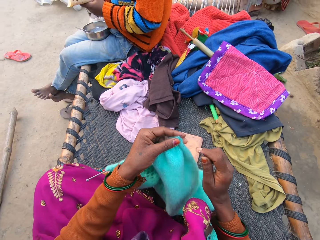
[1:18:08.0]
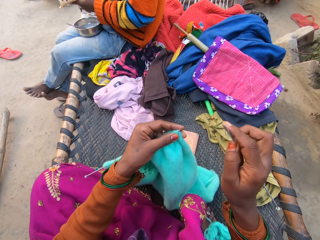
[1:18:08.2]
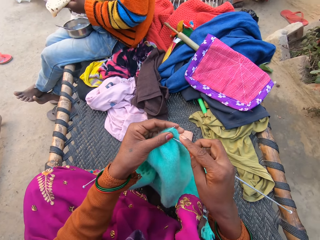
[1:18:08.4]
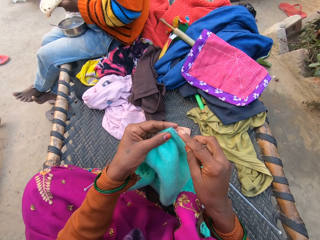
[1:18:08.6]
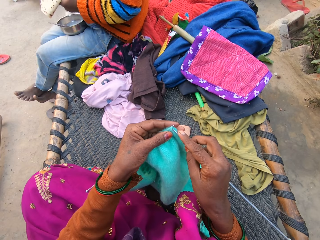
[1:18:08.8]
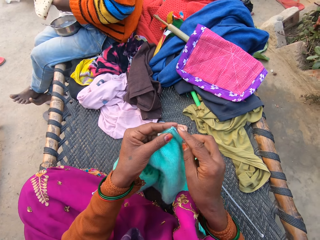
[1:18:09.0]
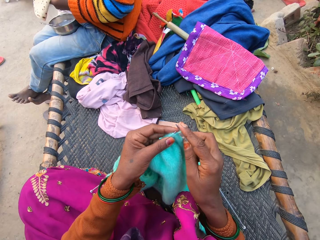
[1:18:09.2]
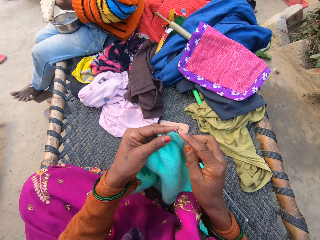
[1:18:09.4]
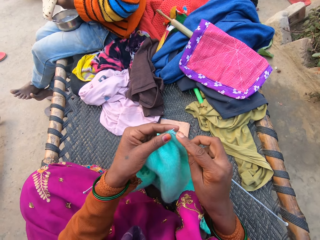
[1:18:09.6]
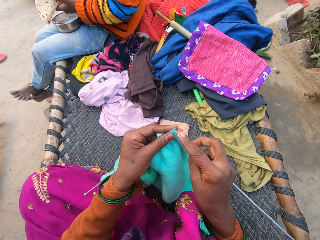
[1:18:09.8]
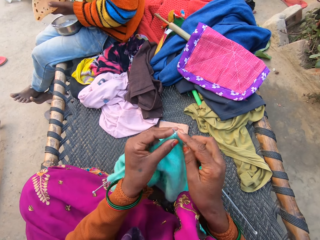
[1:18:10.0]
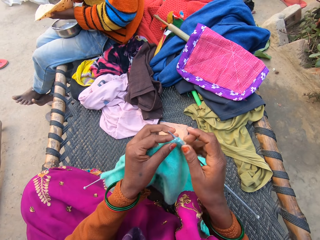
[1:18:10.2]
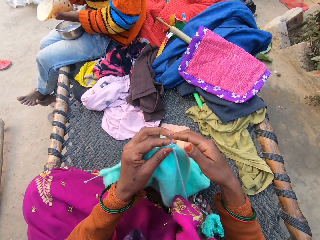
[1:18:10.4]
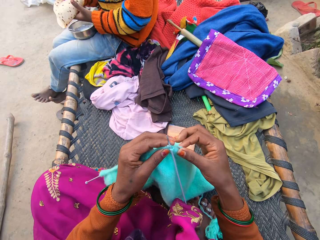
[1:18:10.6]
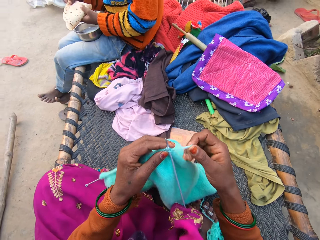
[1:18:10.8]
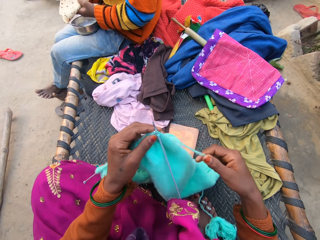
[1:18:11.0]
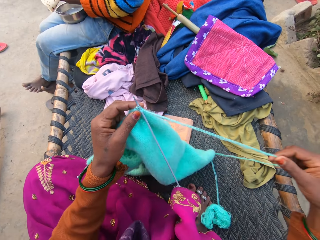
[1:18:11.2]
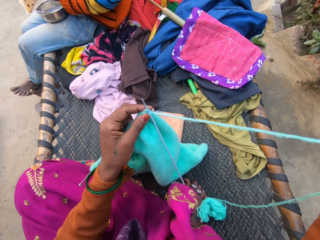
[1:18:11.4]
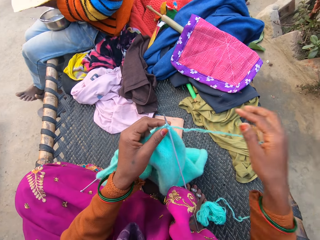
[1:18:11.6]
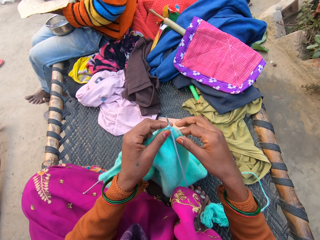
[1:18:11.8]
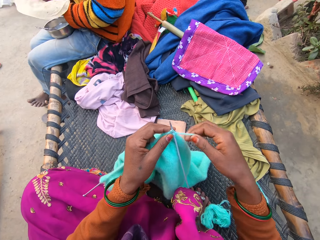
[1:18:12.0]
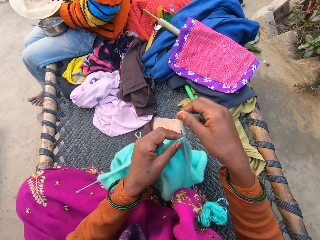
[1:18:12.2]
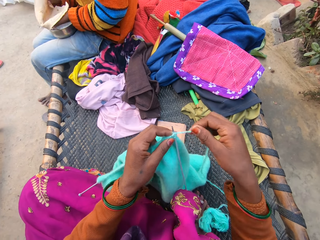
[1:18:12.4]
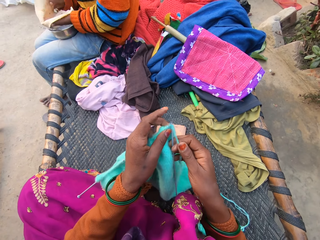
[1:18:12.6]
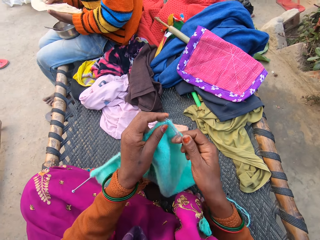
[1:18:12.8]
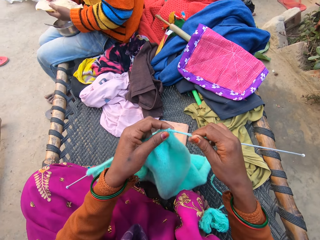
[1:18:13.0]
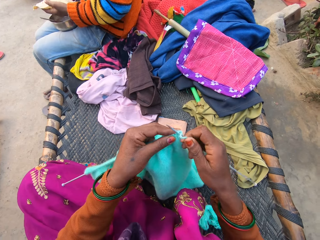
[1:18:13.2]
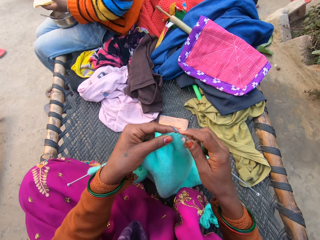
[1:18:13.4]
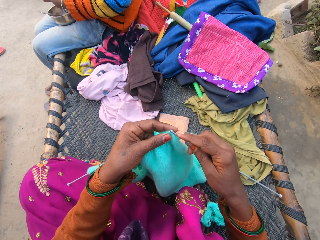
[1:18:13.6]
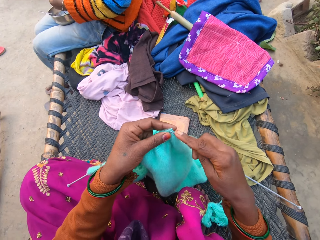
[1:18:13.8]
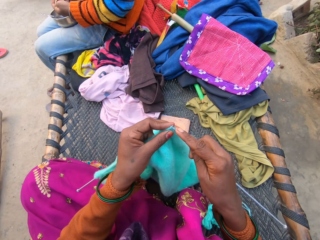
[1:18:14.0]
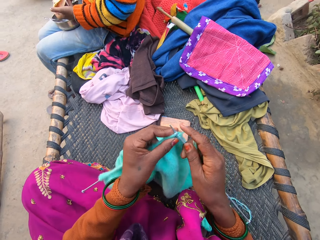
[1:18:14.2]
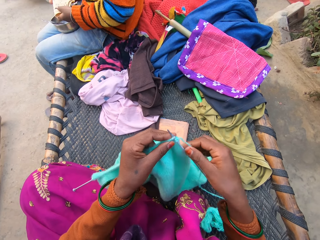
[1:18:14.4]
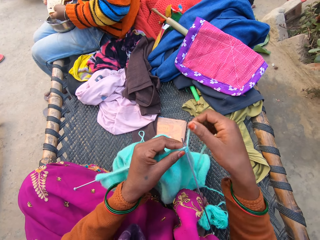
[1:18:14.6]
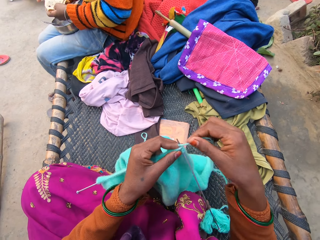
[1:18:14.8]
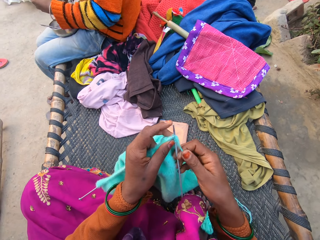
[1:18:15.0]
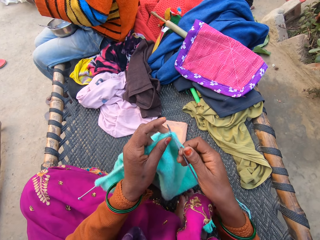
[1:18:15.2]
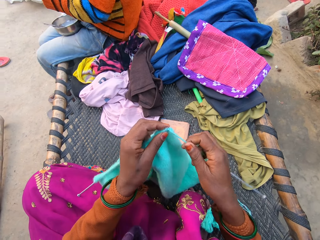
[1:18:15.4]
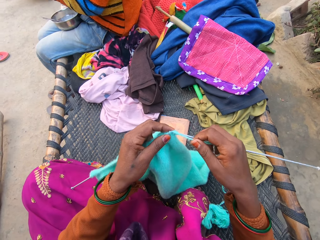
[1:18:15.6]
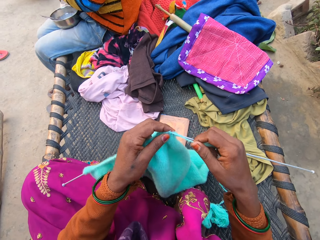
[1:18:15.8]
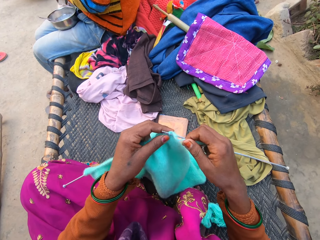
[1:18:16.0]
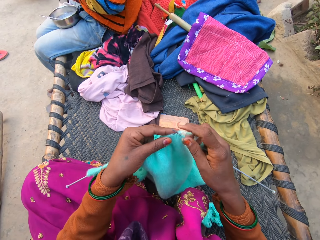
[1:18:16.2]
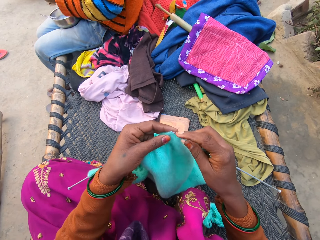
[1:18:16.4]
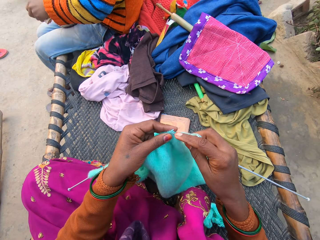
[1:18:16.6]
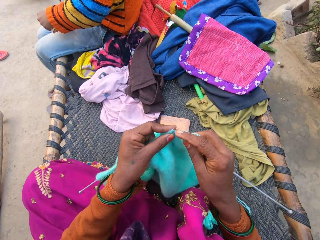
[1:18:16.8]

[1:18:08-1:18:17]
The camera wearer knits the cloth using two knitting pins or knitting needles and knitting thread with both hands. A man holds roti with a hand. The camera wearer straightens the knitting thread with a hand. They coil the knitting thread on a knitting needle. They knit with the knitting needles. The man folds the roti with hands. The camera wearer coils the knitting thread on the knitting needle. The man dips the roti in a bowl with a hand.

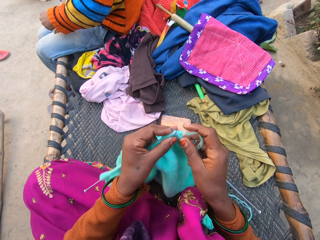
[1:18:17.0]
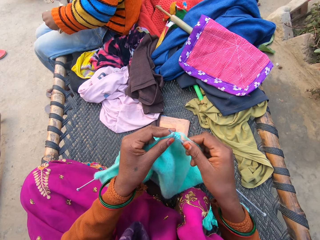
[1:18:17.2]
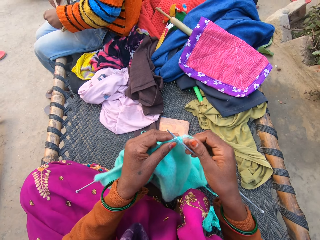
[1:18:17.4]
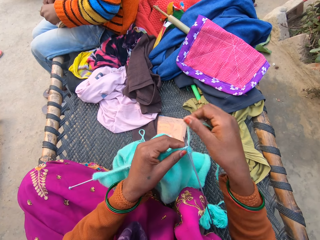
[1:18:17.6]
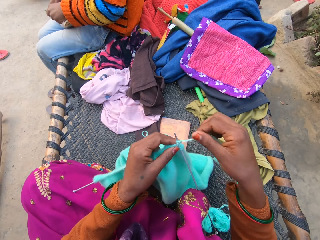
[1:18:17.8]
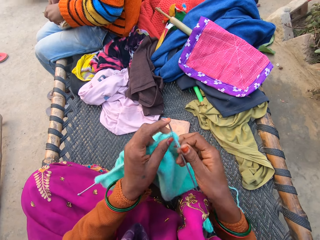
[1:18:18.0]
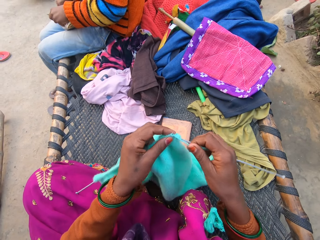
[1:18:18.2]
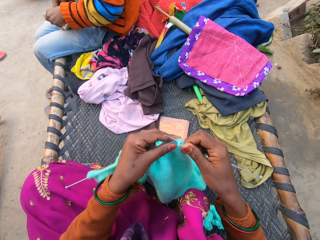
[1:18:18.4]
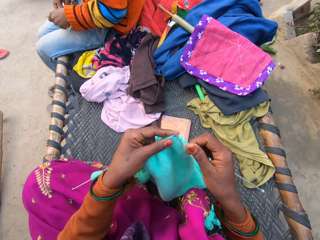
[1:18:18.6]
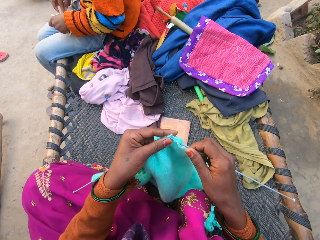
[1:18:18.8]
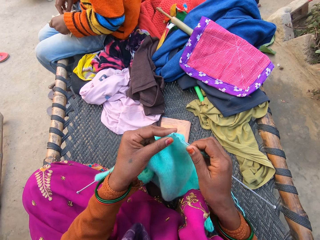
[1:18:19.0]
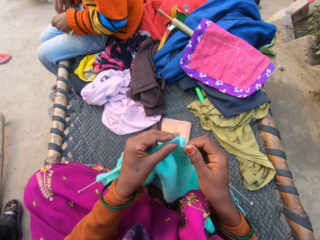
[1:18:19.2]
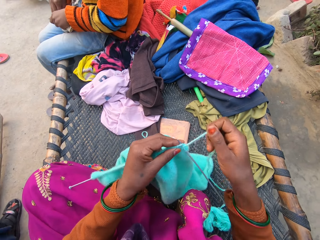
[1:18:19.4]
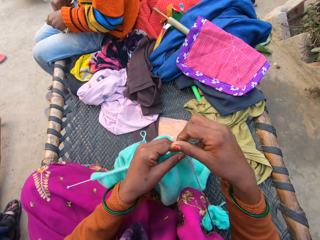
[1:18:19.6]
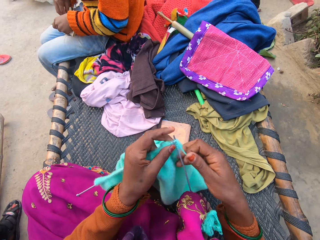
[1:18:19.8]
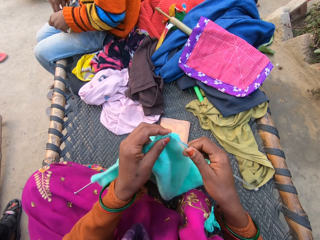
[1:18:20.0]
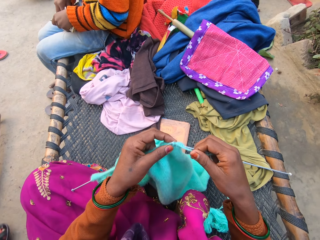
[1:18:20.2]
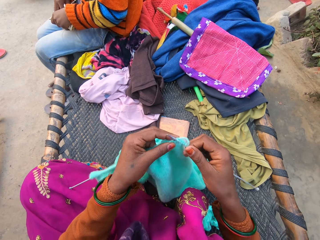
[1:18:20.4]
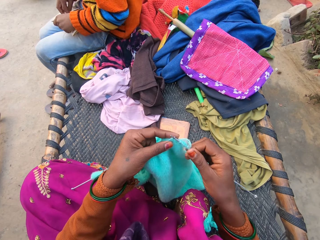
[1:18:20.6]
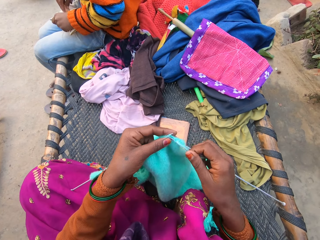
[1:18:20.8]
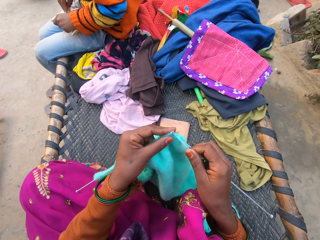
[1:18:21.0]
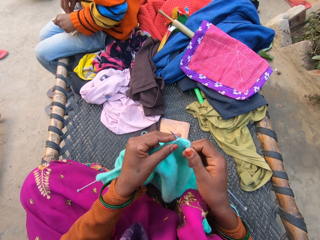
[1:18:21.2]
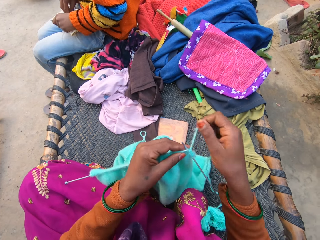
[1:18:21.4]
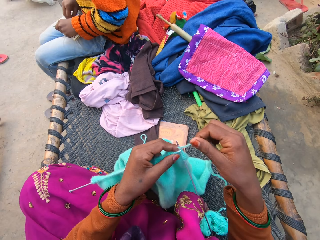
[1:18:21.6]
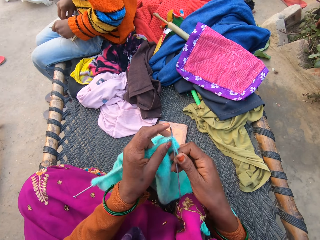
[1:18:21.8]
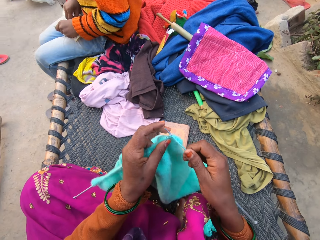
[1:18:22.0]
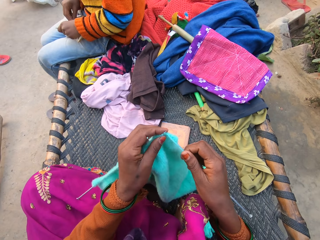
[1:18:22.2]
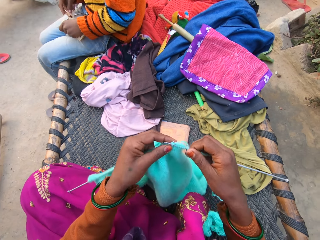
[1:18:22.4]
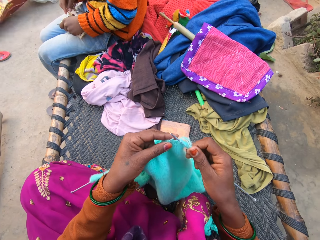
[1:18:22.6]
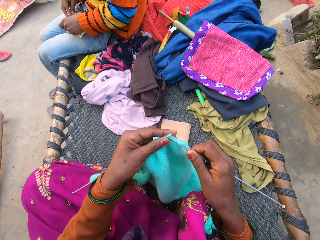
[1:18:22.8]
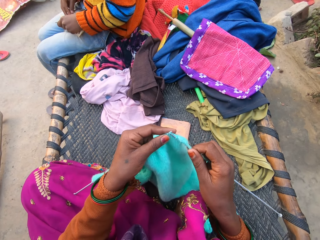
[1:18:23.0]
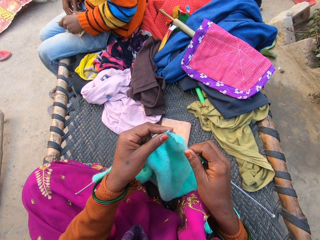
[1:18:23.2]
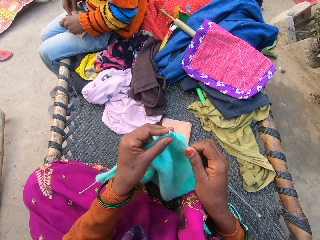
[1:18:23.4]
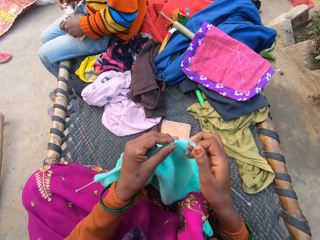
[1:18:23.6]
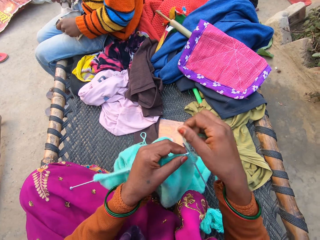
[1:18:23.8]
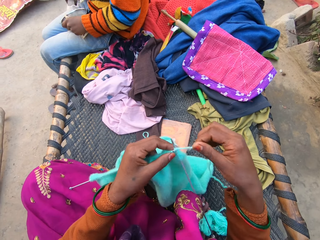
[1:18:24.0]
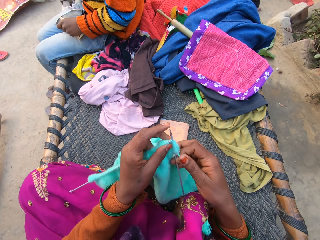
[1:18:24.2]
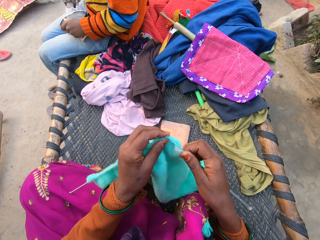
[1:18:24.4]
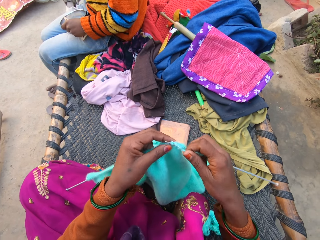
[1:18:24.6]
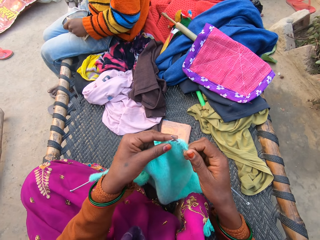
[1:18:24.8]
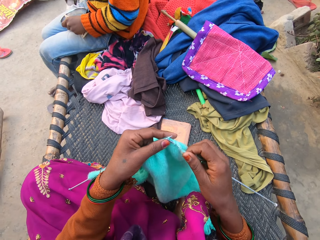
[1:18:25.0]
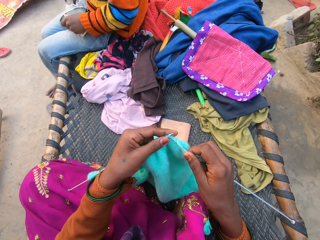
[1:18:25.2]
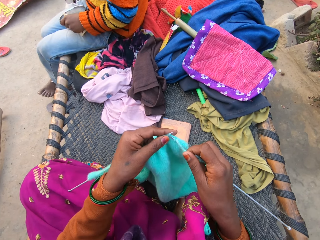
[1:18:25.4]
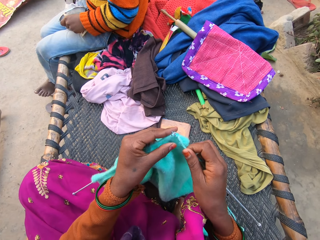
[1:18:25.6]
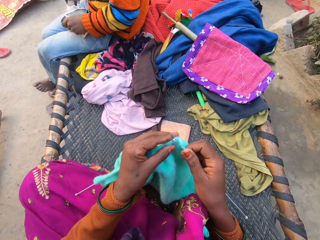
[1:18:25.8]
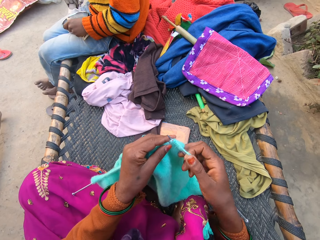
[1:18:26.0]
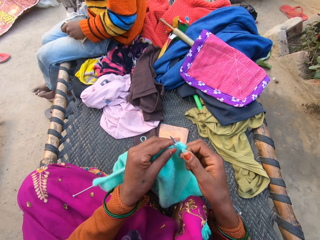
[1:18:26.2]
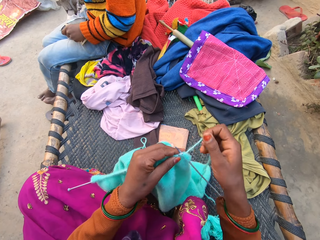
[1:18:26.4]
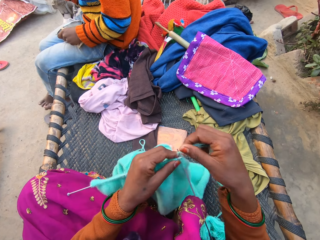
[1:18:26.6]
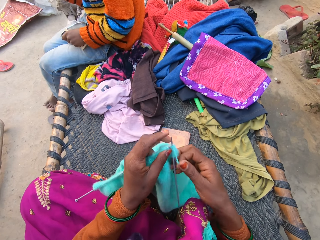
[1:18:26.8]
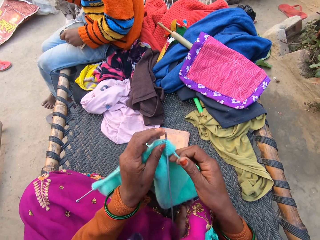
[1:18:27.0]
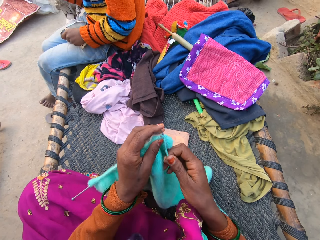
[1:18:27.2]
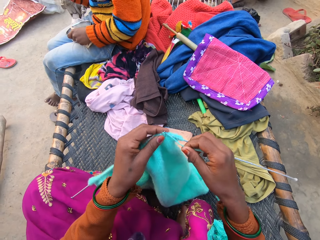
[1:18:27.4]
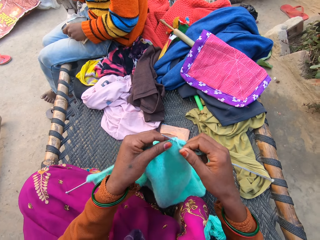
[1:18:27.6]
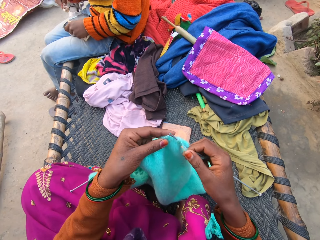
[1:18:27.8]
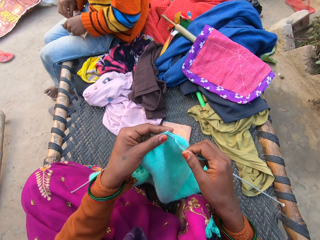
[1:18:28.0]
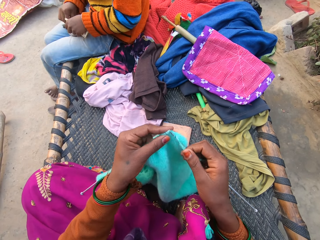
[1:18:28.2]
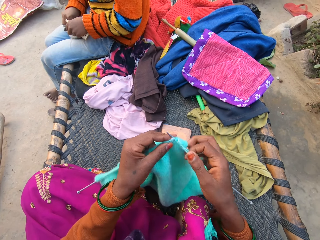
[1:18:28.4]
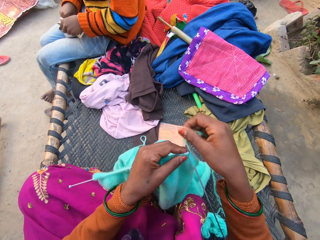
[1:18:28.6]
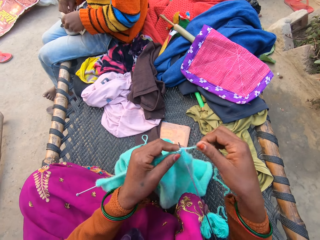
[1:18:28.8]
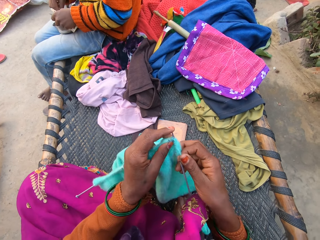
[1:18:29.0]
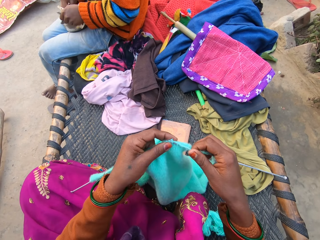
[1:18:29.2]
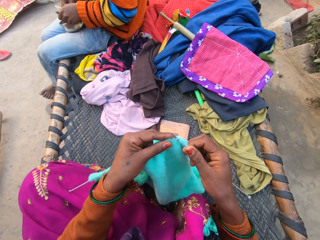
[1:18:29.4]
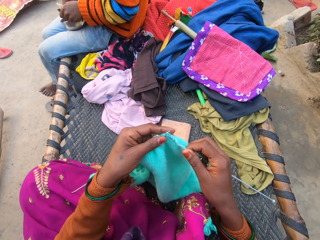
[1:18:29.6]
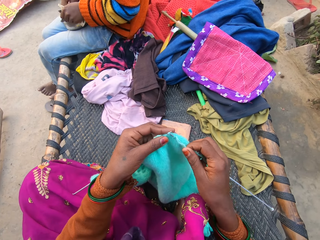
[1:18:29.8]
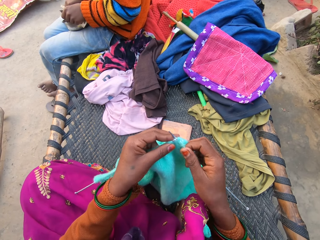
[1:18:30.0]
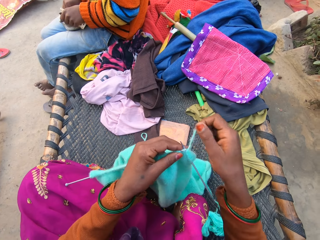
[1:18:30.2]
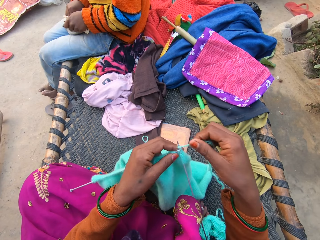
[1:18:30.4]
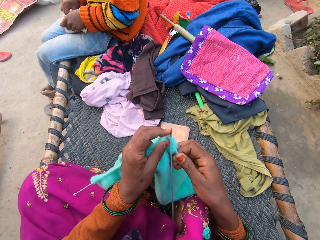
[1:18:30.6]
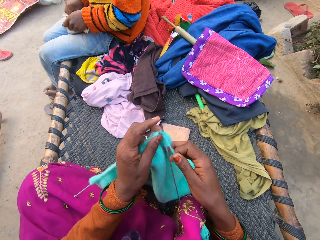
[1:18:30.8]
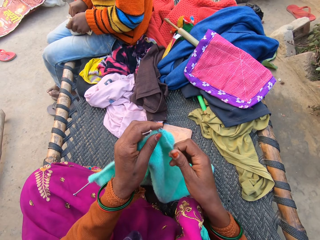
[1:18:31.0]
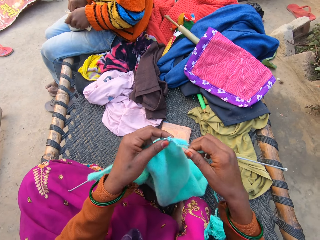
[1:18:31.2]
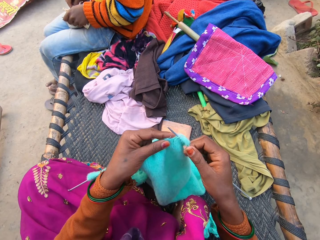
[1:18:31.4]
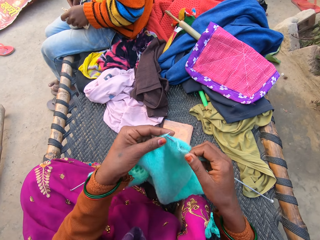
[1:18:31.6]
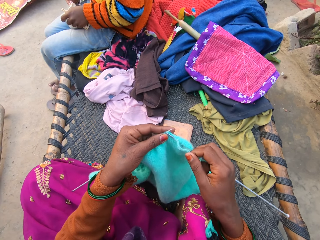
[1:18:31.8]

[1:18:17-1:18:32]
The camera wearer knits with knitting needles. A man holds a bowl with a hand. The camera wearer coils knitting thread on a knitting needle. They knit with the knitting needles. The man dips roti in the bowl with a hand. Another man moves a foot. The camera wearer coils the knitting thread on the knitting needle. They knit with the knitting needles. They coil the knitting thread on the knitting needle. The first man lifts the roti with a hand. The camera wearer knits with the knitting needles. They coil the knitting thread on the knitting needle. They knit with the knitting needles. They coil the knitting thread on the knitting needle. They knit with the knitting needles. The first man dips the roti in the bowl with a hand. The camera wearer coils the knitting thread on the knitting needle. They knit with the knitting needles. They coil the knitting thread on the knitting needle.
